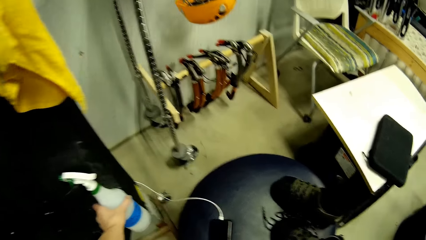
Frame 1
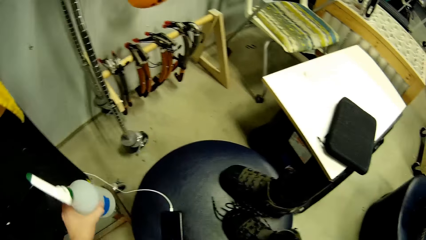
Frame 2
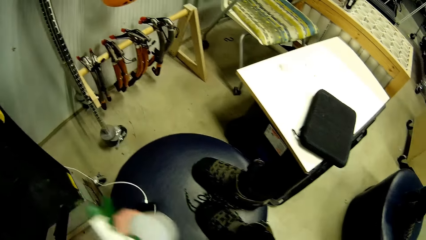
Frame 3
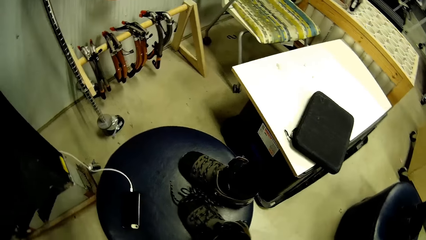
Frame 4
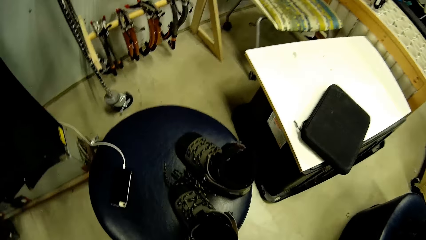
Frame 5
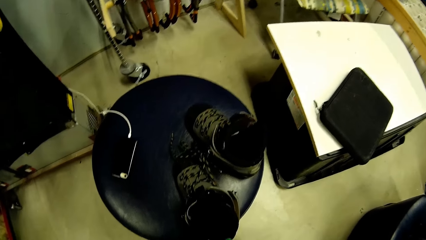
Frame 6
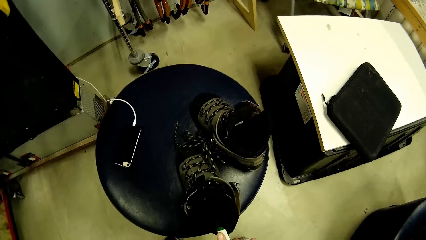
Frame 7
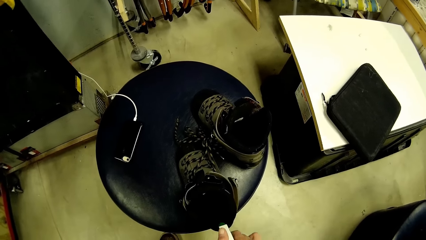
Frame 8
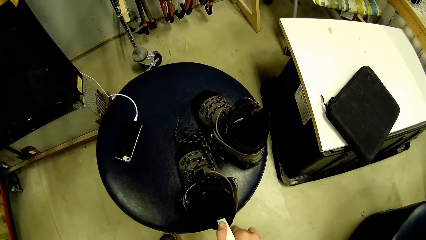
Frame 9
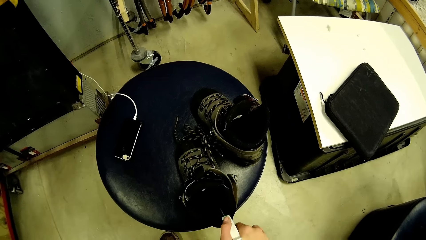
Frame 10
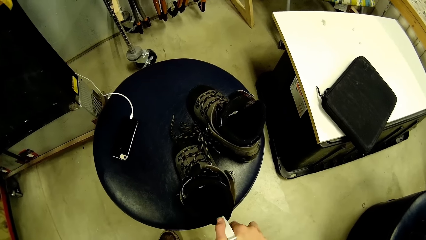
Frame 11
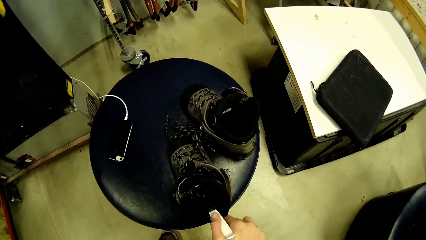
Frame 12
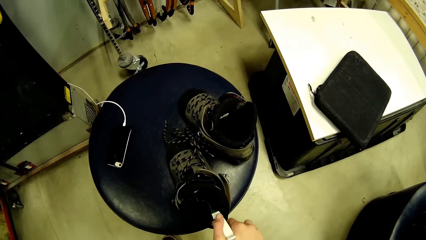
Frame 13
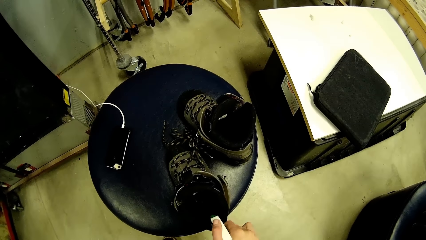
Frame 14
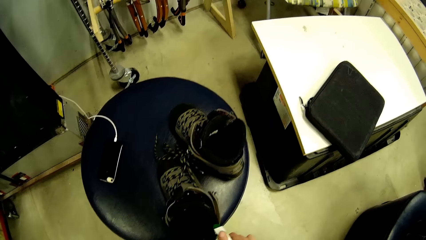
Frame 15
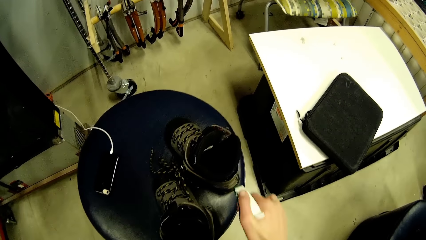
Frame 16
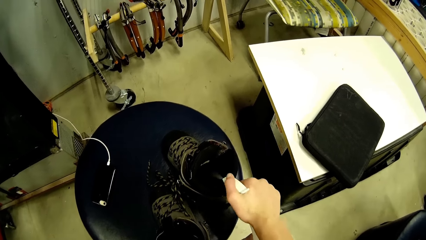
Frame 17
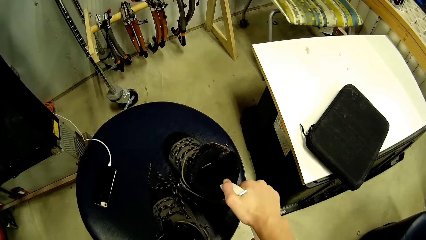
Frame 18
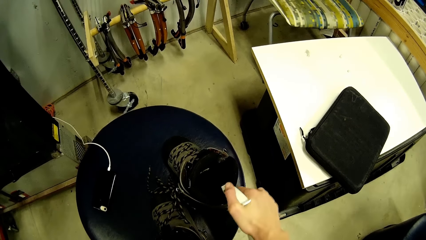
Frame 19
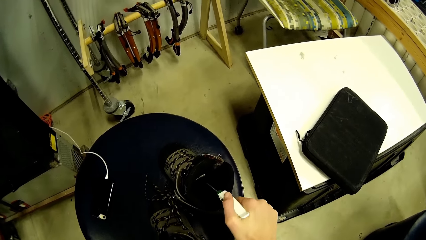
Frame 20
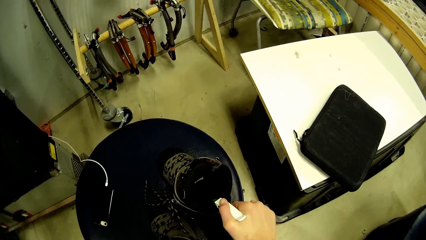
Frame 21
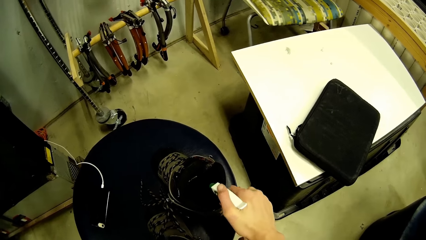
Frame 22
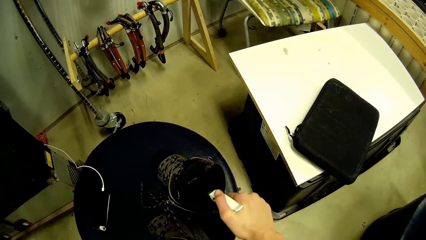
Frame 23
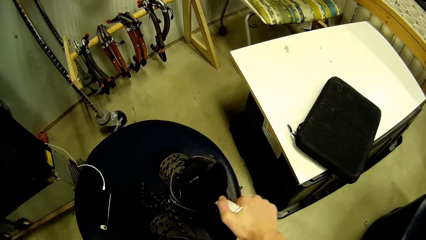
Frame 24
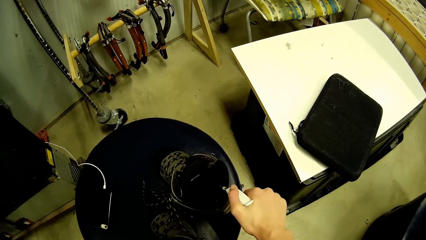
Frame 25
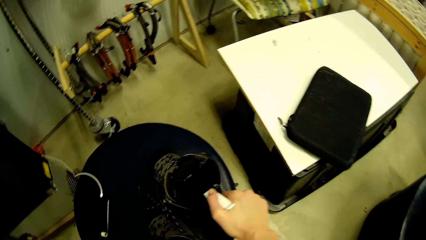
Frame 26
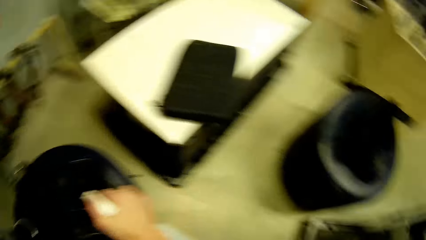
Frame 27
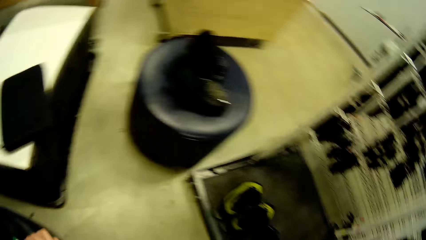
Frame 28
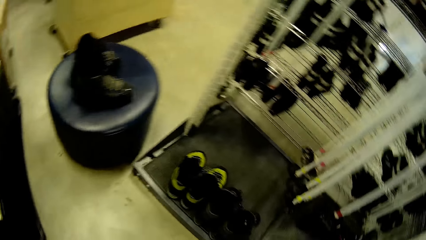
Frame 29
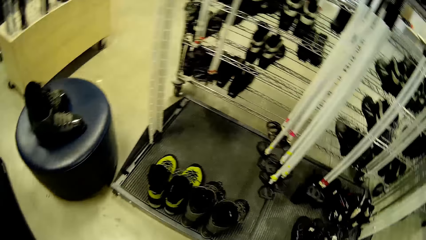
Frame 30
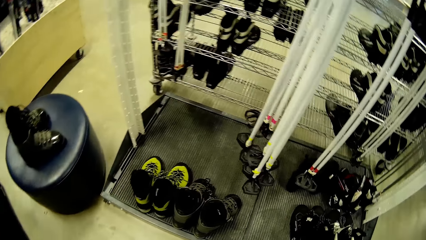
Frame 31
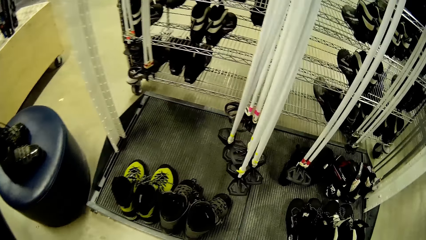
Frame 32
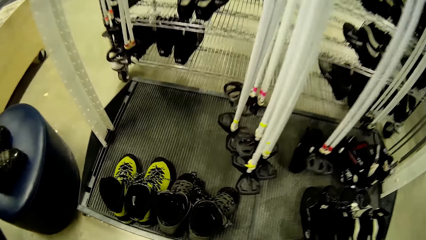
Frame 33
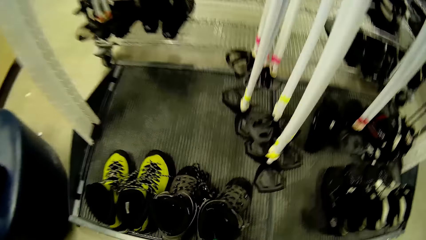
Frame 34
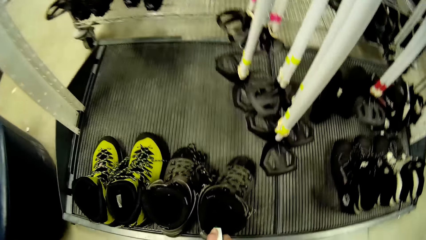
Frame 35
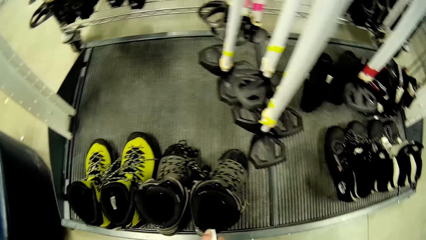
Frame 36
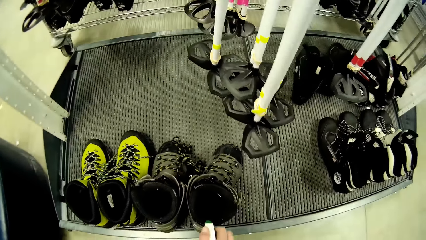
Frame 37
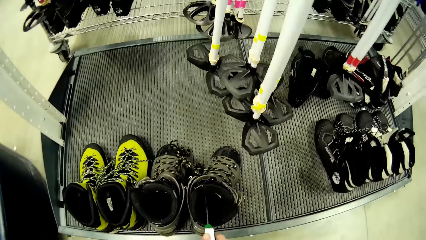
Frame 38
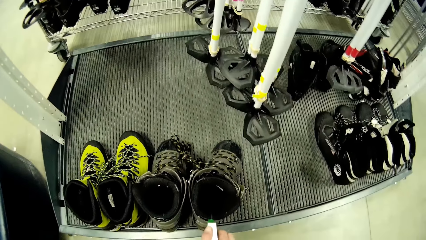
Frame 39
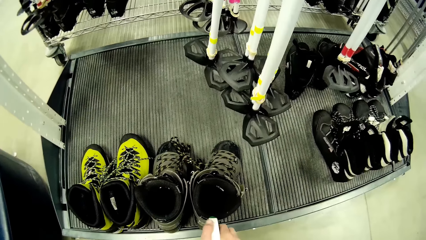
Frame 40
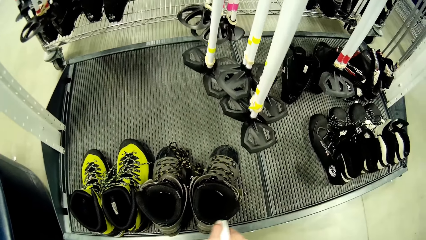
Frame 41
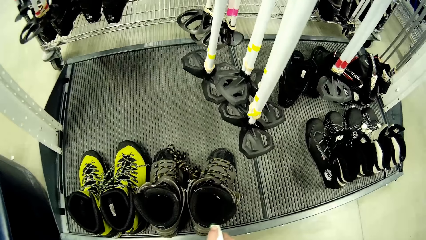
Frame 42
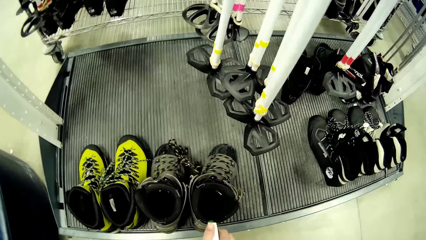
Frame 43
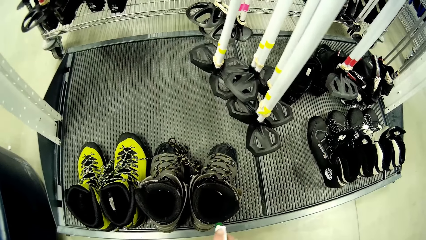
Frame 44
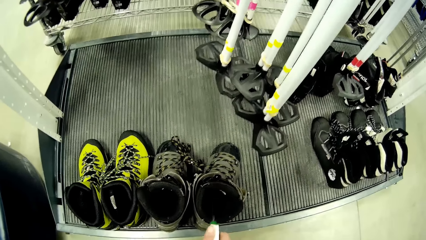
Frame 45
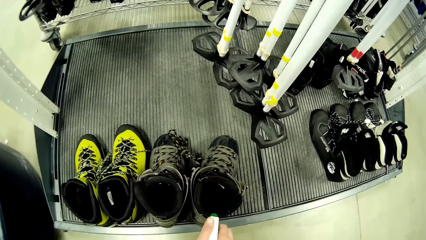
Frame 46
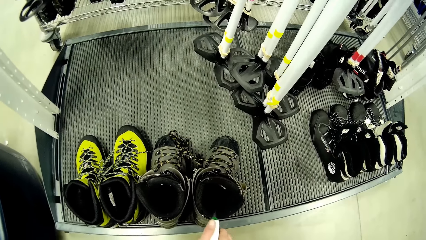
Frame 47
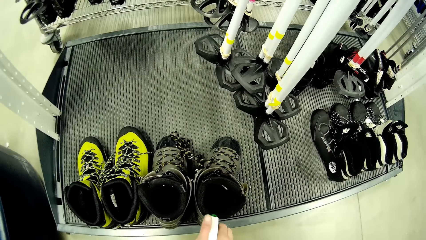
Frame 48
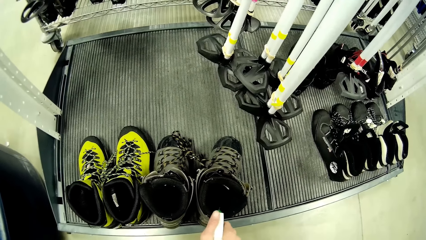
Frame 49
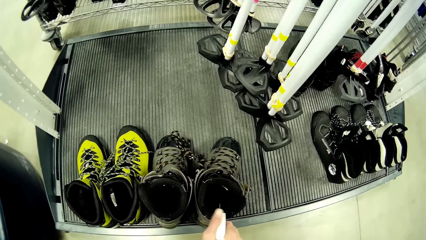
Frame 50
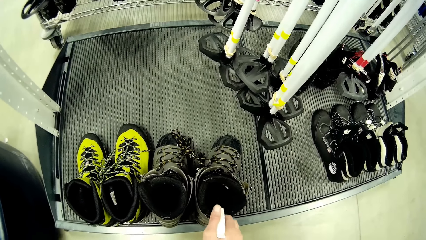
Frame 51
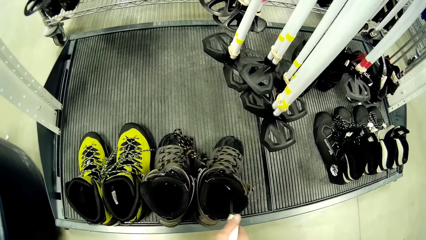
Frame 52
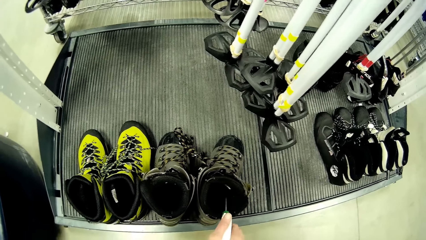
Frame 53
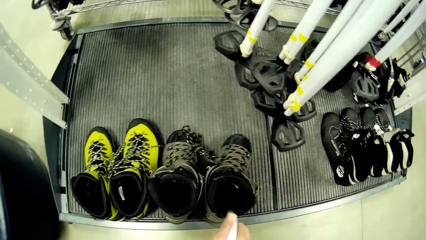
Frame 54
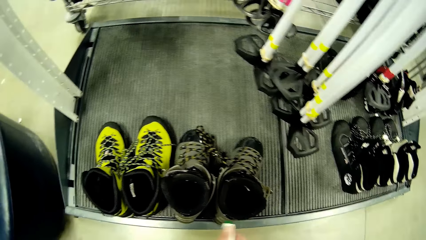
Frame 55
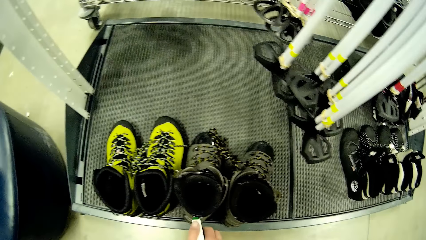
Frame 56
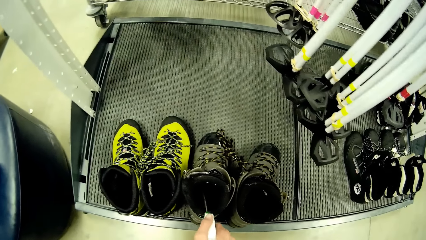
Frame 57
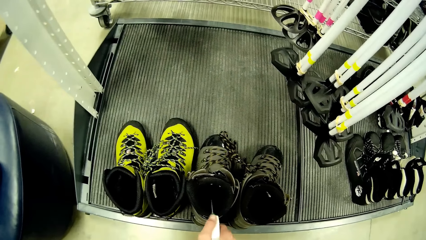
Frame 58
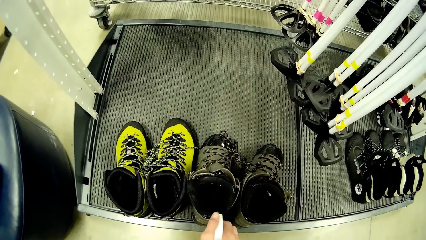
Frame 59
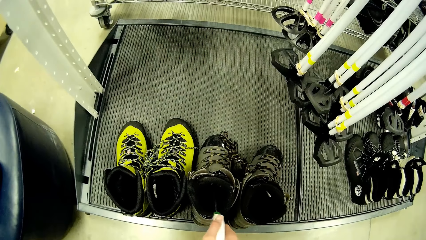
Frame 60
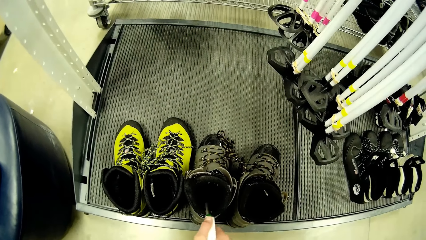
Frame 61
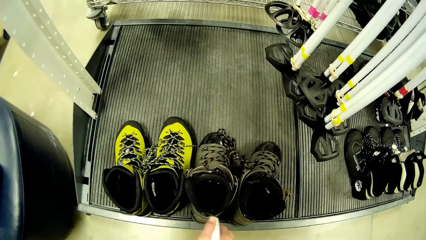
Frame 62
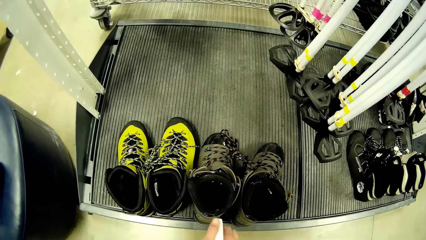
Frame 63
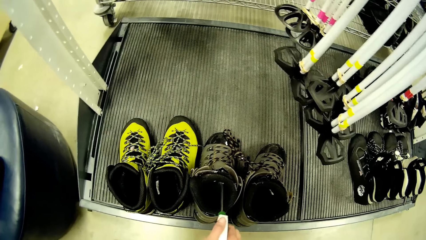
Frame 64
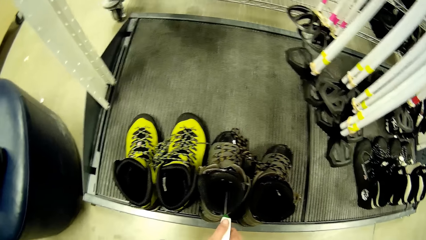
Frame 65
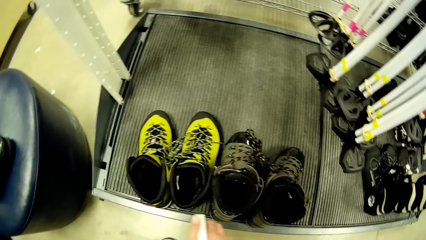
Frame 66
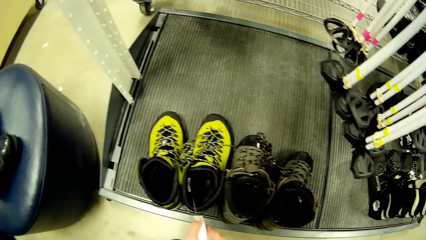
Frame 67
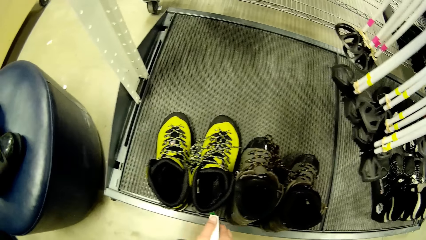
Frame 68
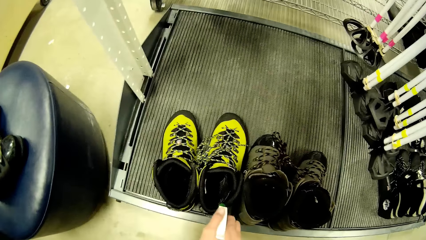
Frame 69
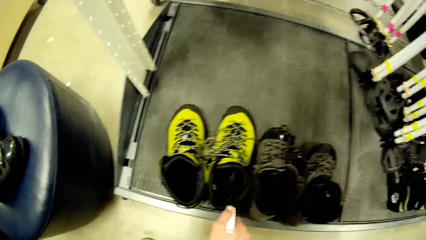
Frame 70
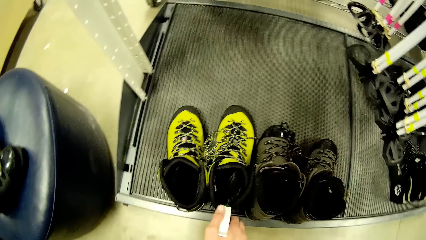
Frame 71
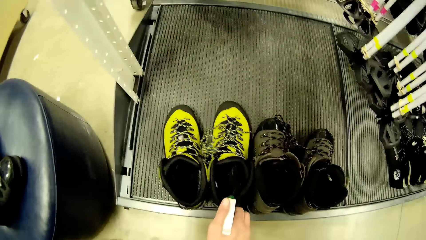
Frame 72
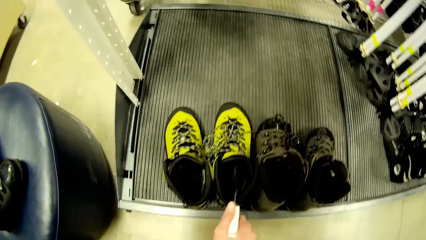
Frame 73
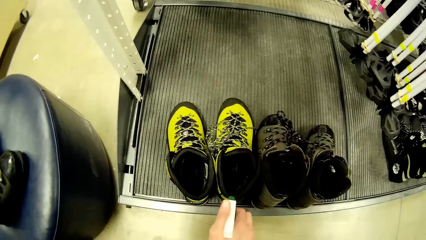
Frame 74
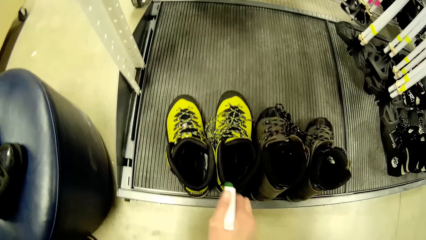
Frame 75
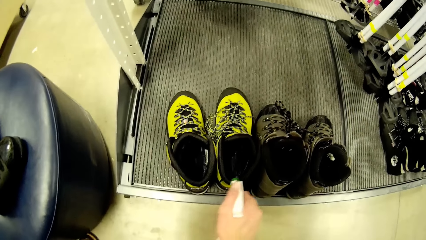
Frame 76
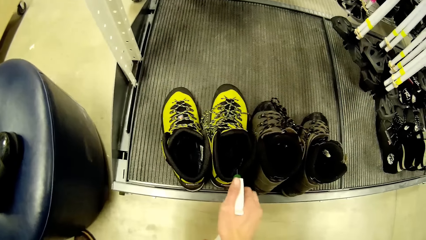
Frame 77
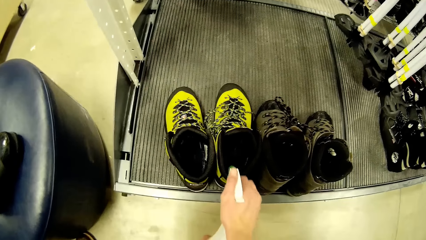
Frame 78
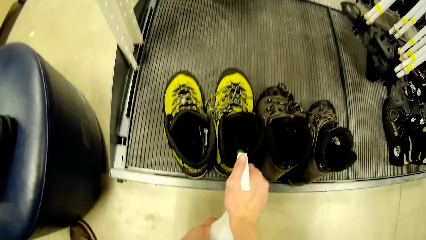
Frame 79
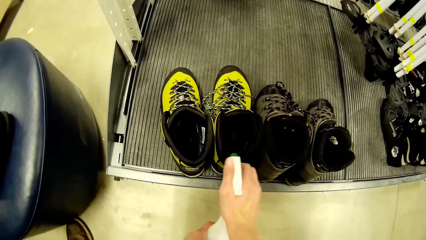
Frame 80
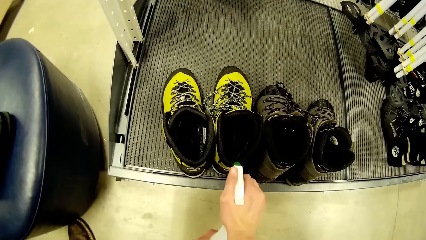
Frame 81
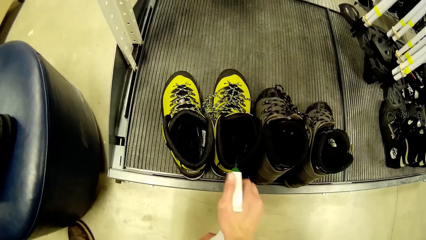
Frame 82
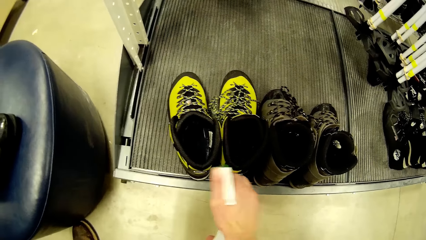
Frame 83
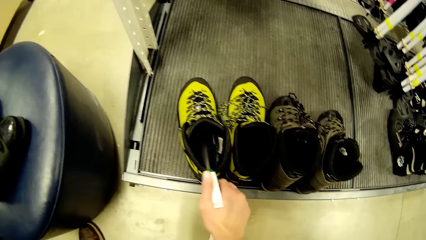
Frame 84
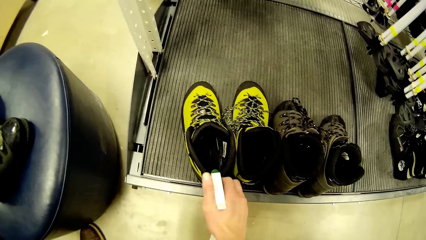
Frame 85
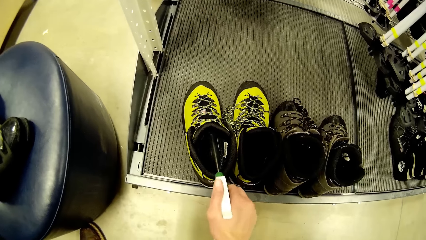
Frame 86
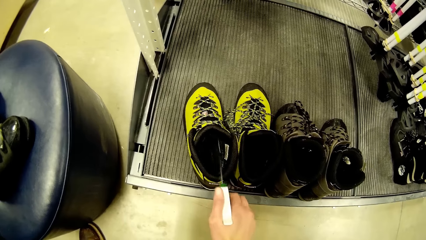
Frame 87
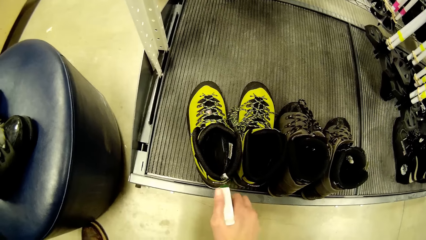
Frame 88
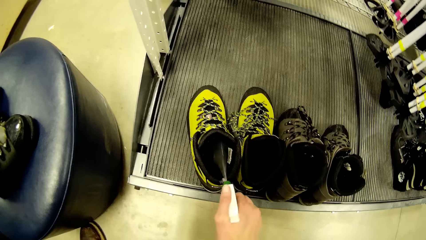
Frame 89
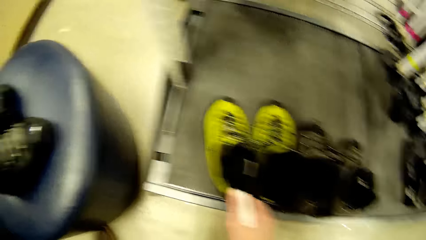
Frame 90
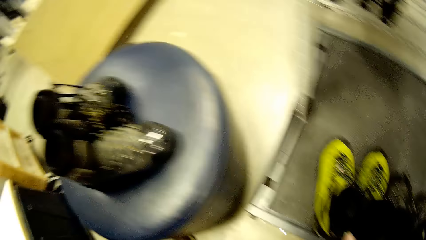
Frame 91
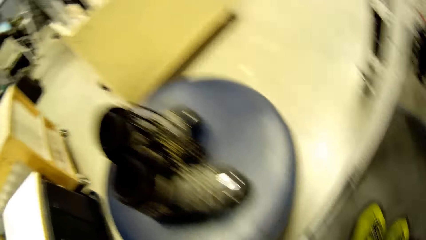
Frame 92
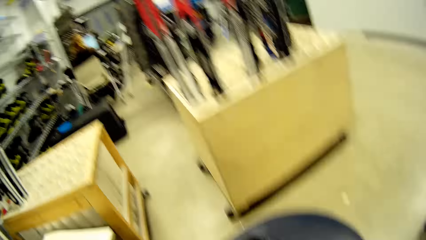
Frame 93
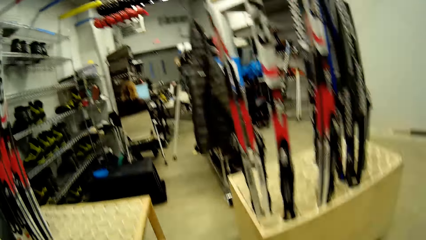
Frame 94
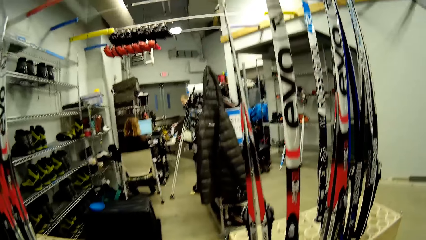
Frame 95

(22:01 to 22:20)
The camera wearer picks a spray bottle from the shoe rack with her left hand. She sprays a liquid from the spray bottle on the boot on the chair with her right hand. She sprays the liquid from the spray bottle on the boot on the chair with her right hand again. She sprays the liquid from the spray bottle on the boot on the floor with her right hand repeatedly.
